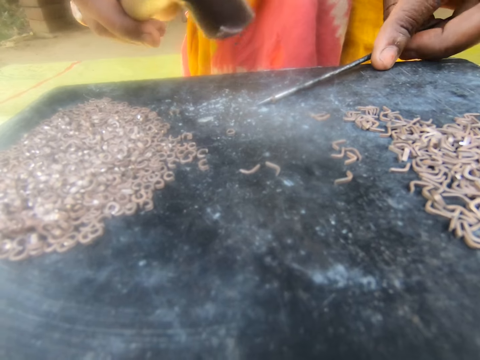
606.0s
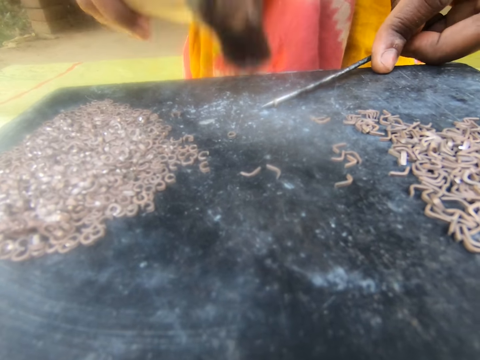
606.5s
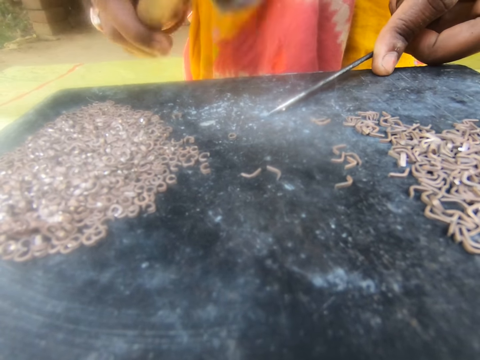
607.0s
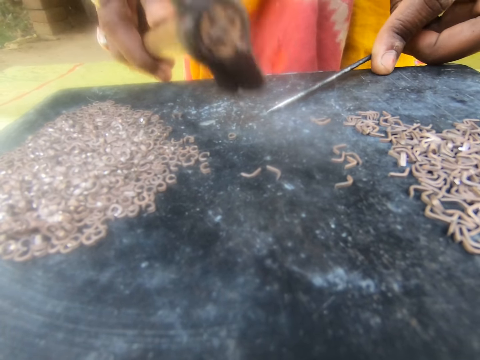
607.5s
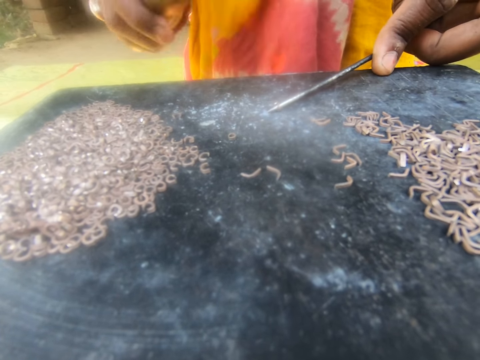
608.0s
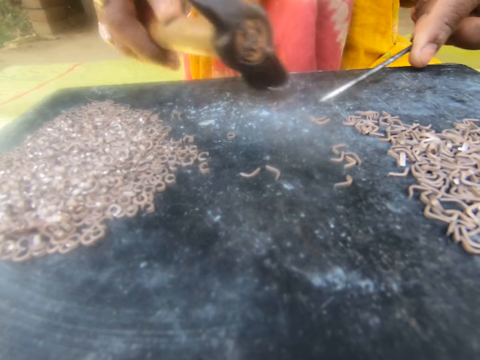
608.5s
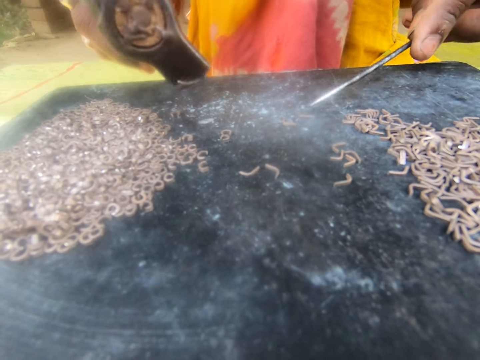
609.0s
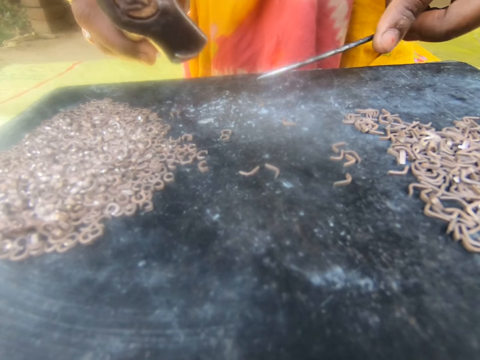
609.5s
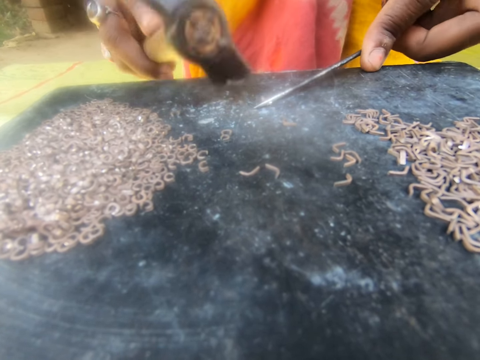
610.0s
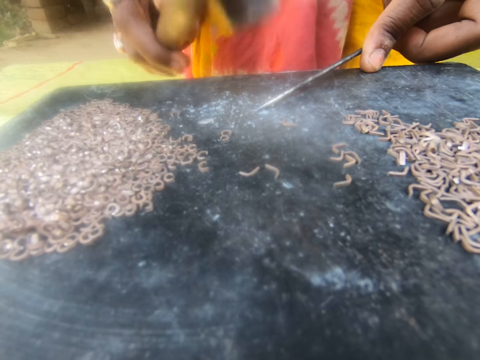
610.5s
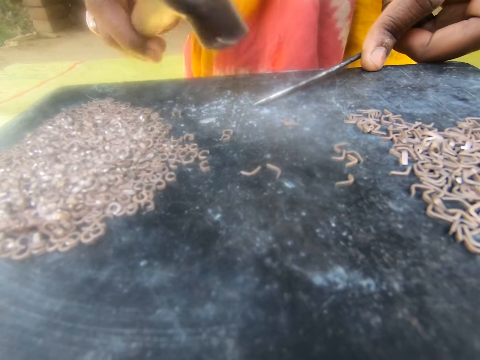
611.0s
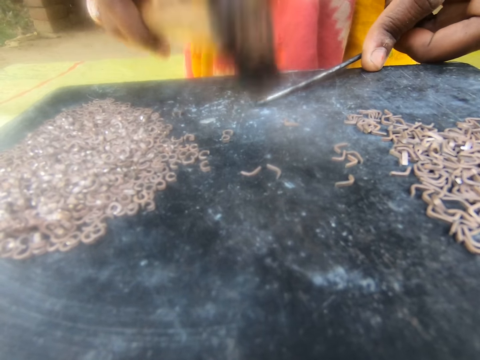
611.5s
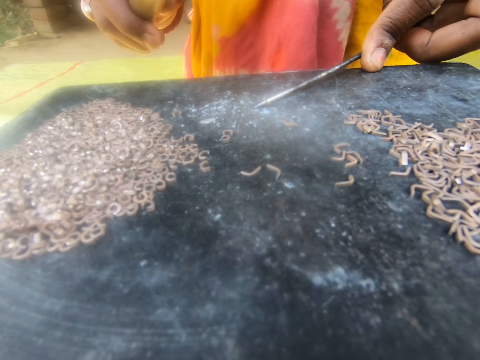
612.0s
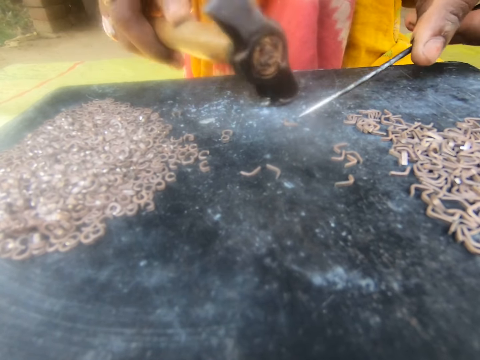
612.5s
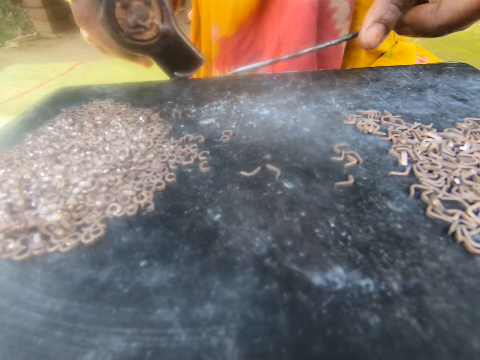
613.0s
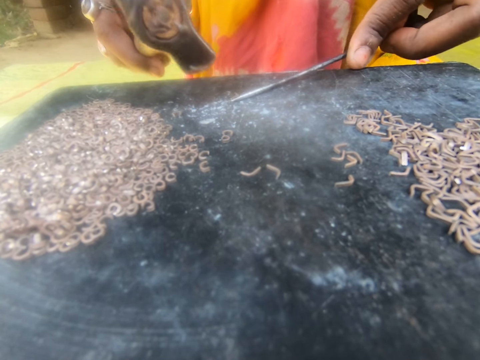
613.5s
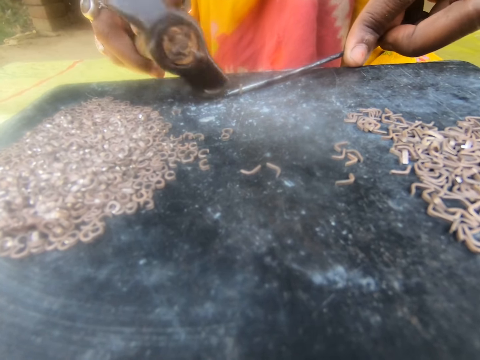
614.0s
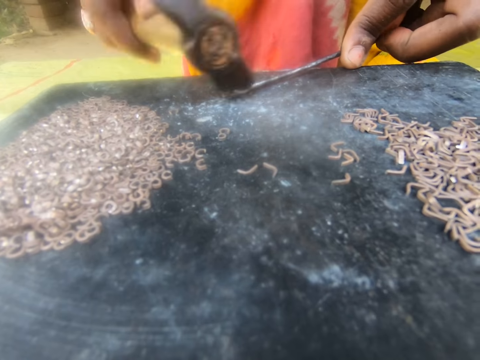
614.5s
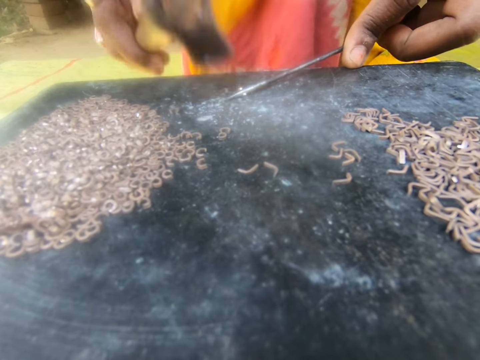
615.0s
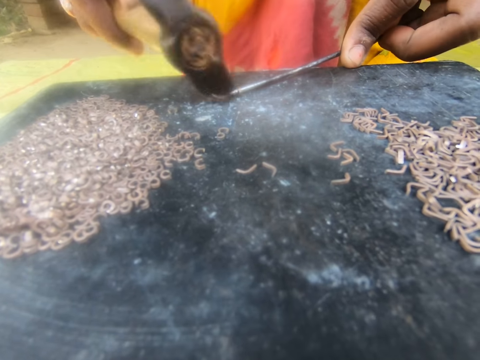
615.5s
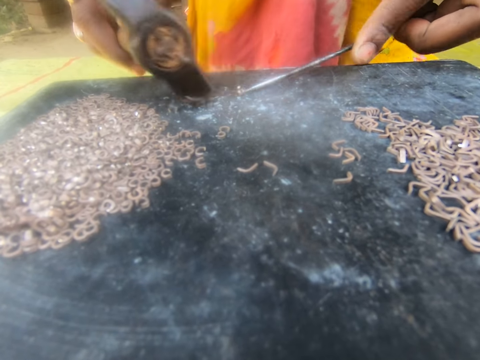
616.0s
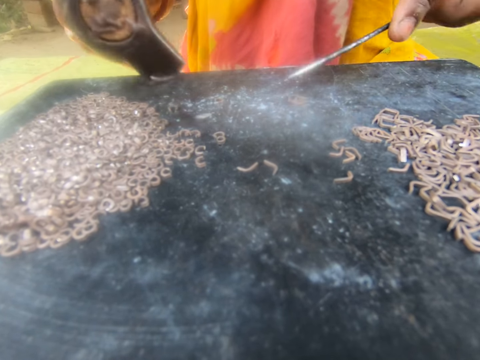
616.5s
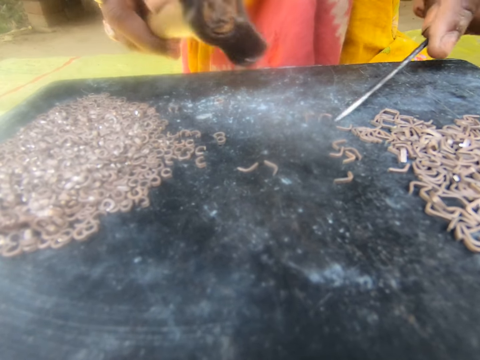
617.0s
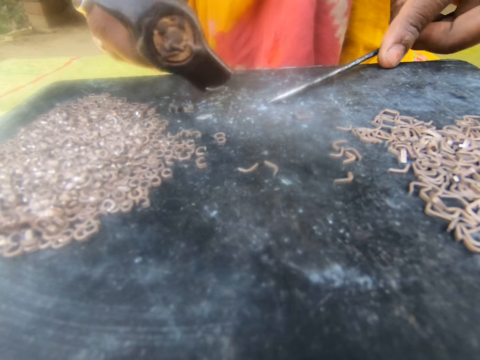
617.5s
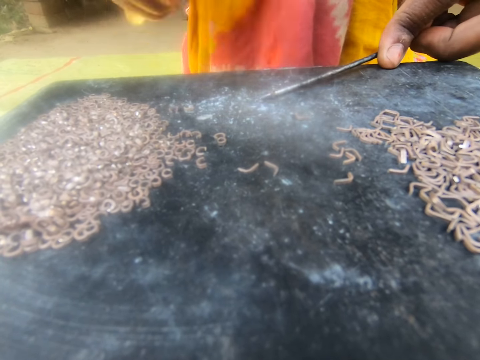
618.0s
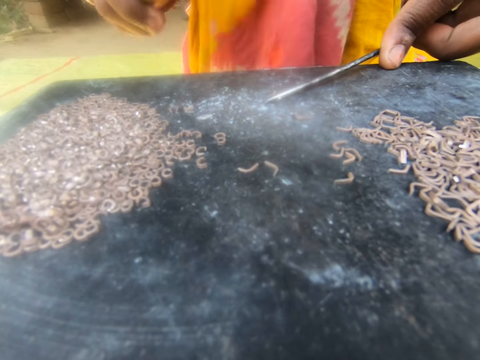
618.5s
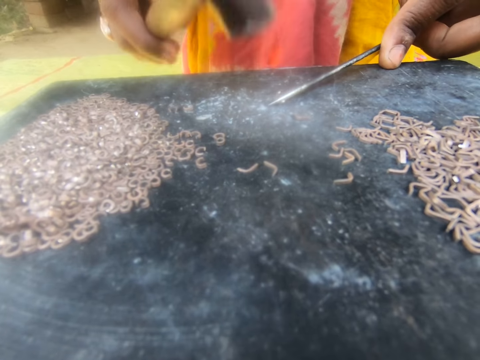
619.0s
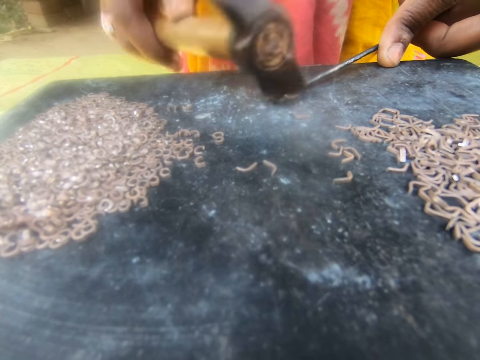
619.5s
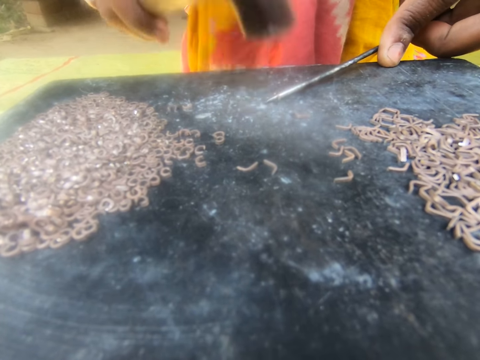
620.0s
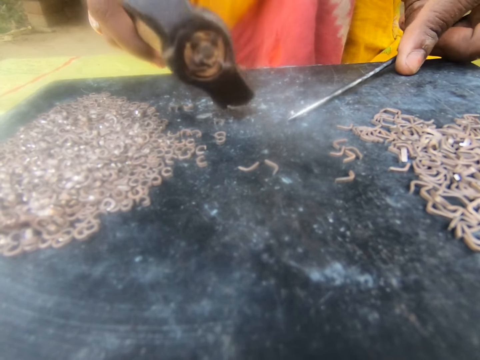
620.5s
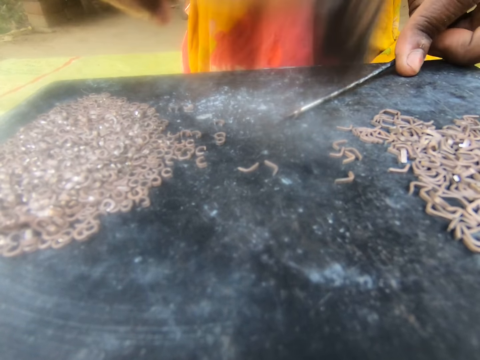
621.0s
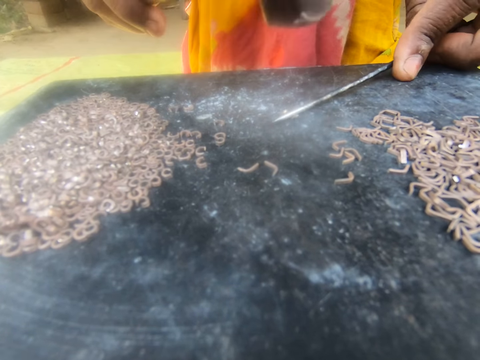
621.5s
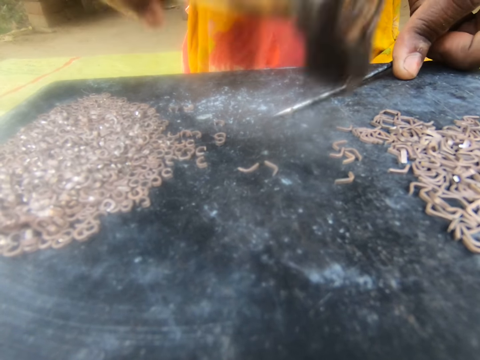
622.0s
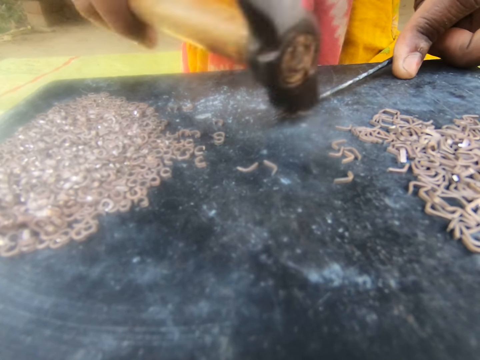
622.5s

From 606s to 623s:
The camera wearer hammers the metallic hook. They hold the metallic hook with a steel rod. They hammer the metallic hook. They hold the metallic hook with the steel rod. They hammer the metallic hook. They hold the metallic hook with the steel rod. They hammer the metallic hook.

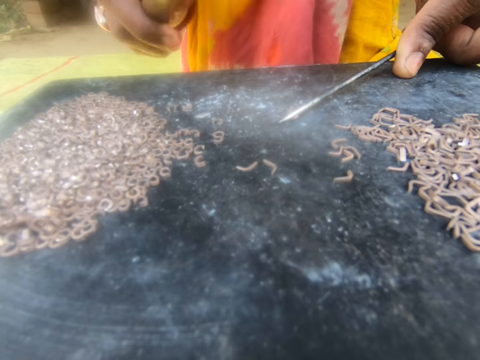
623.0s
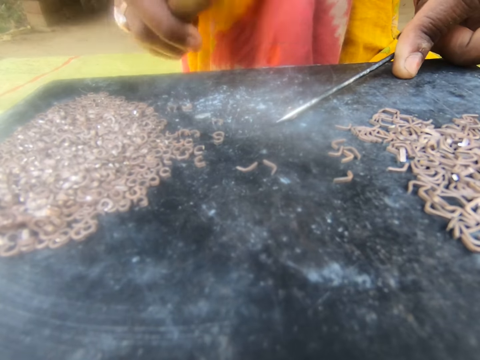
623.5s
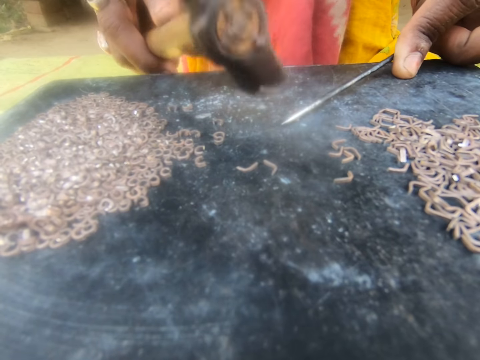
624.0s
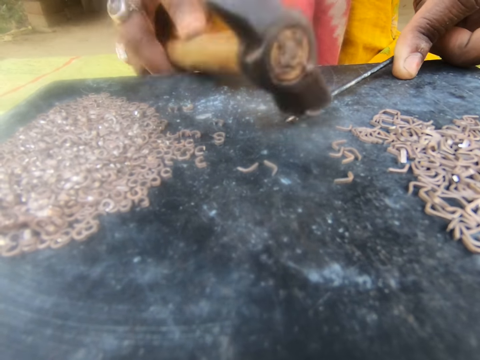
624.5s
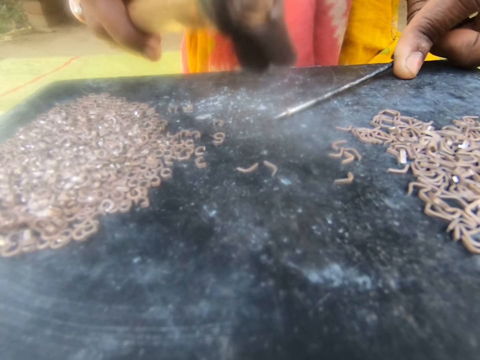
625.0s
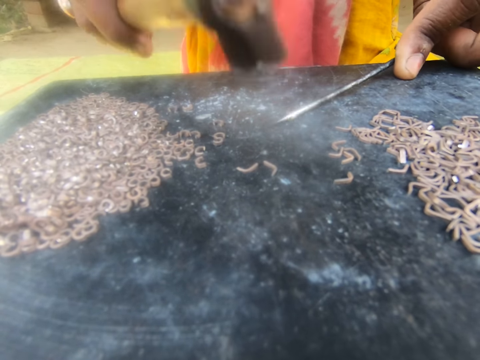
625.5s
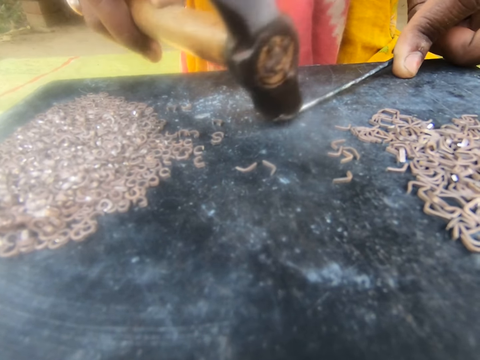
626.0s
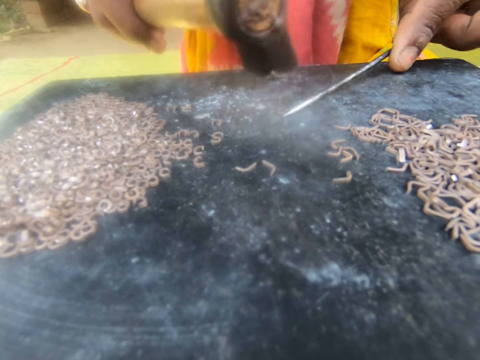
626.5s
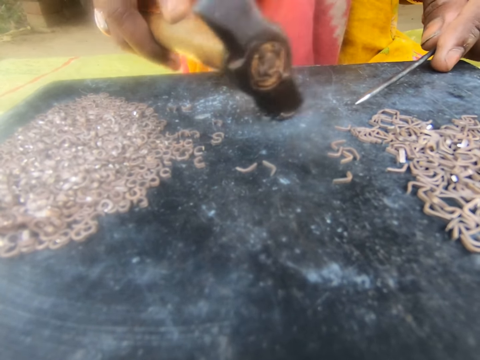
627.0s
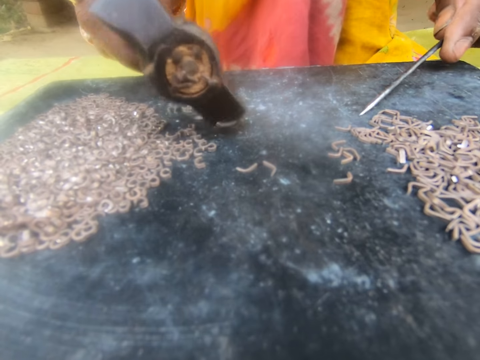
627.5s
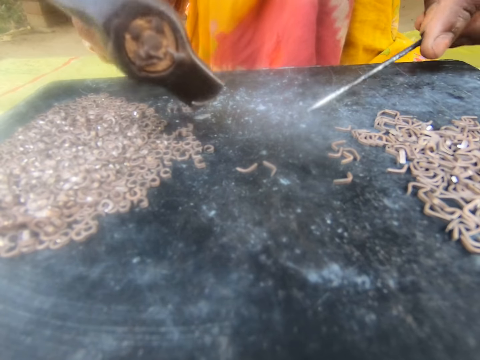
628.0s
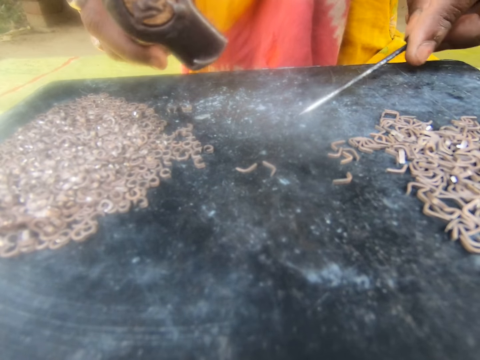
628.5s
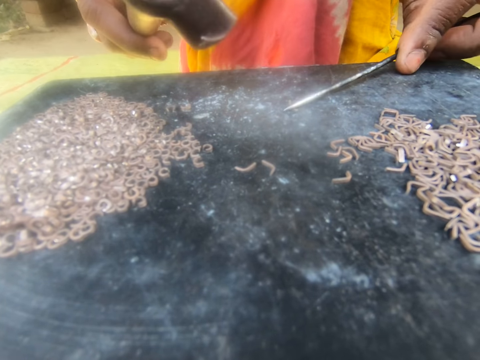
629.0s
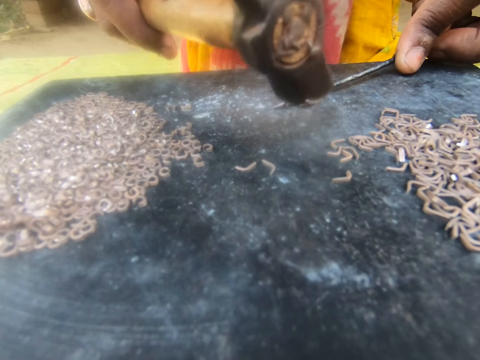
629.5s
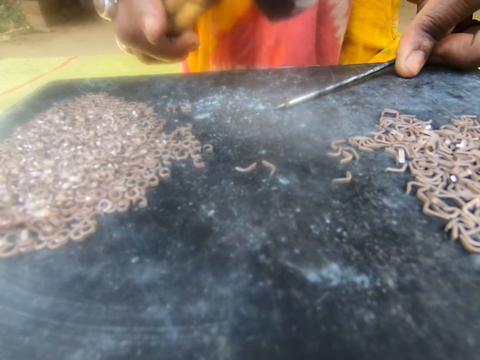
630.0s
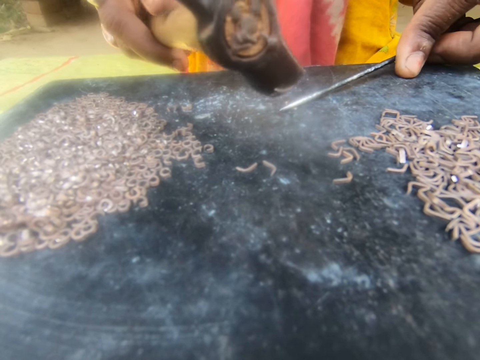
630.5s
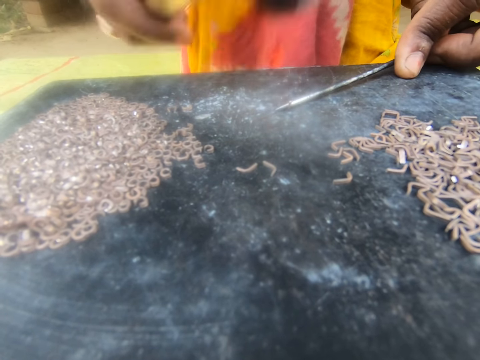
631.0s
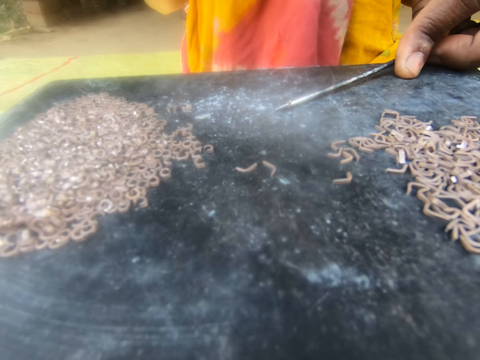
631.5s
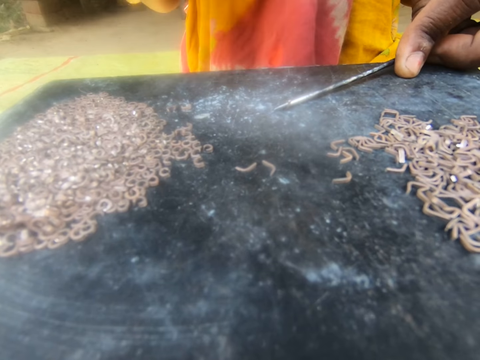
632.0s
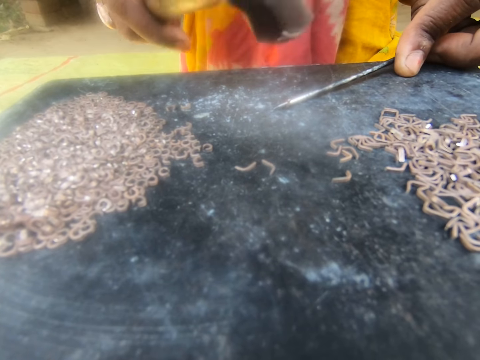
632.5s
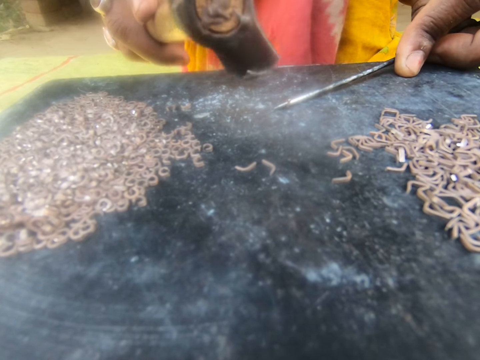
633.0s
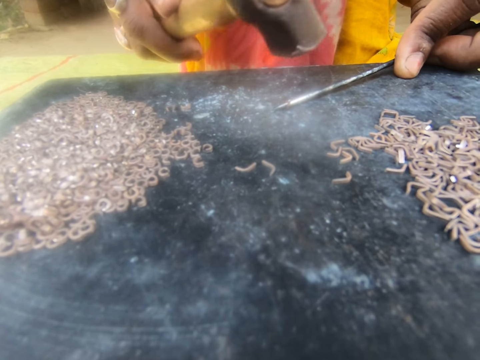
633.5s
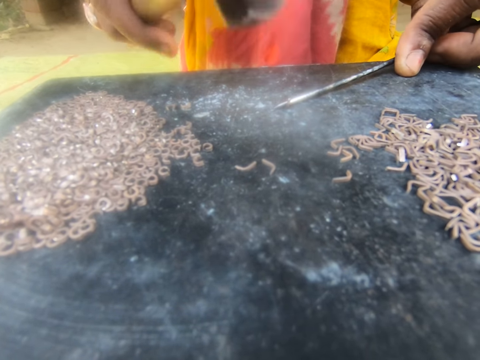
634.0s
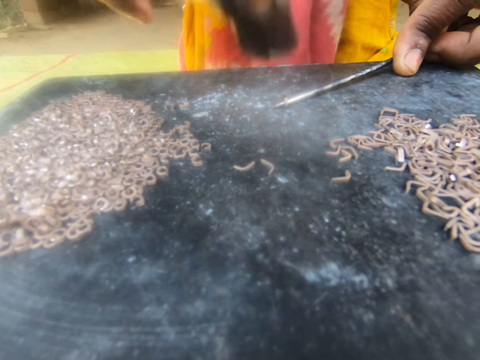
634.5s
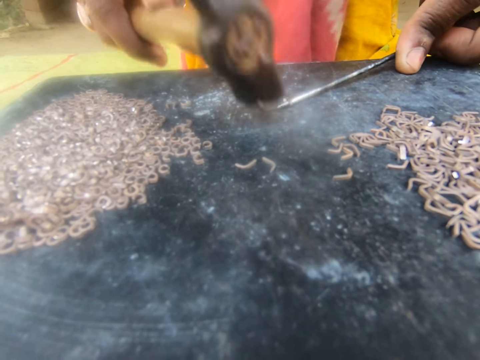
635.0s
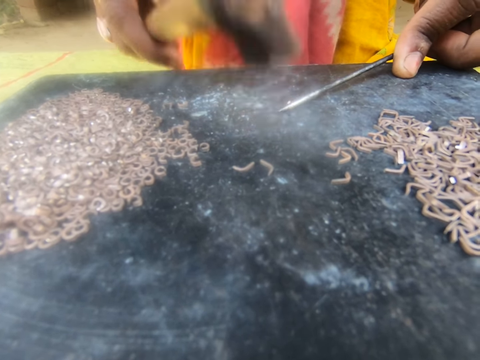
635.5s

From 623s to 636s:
The camera wearer holds the metallic hook with a steel rod. They hammer the metallic hook.
